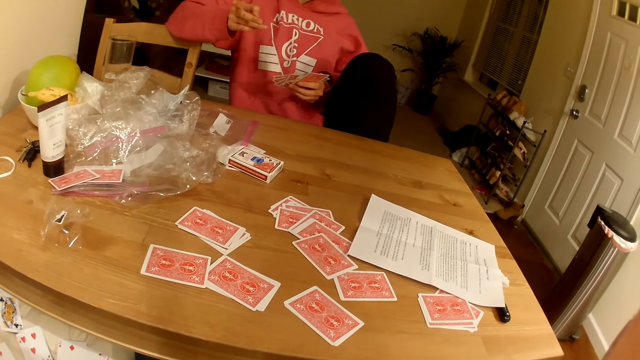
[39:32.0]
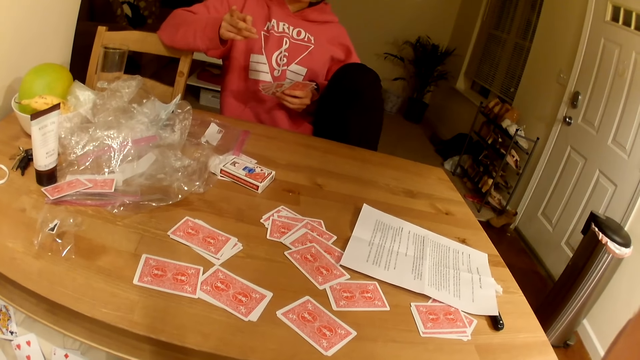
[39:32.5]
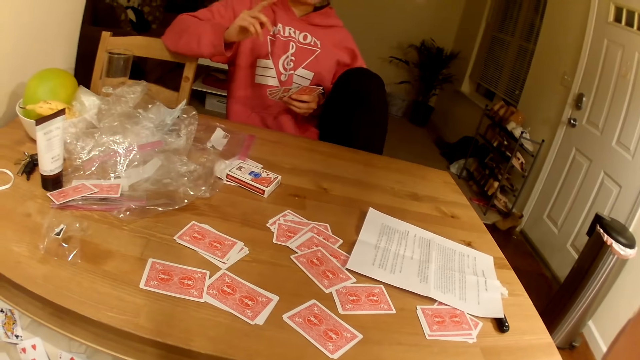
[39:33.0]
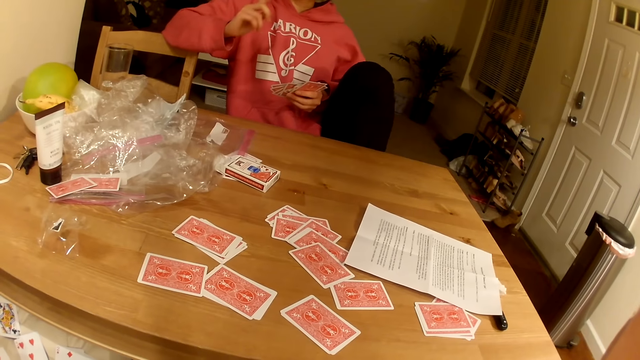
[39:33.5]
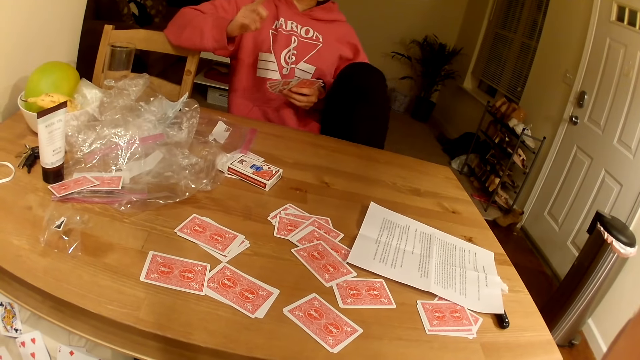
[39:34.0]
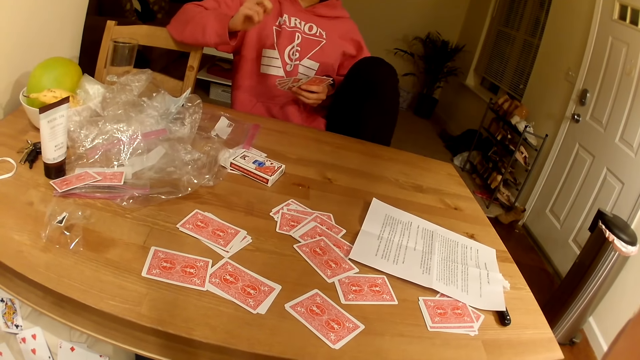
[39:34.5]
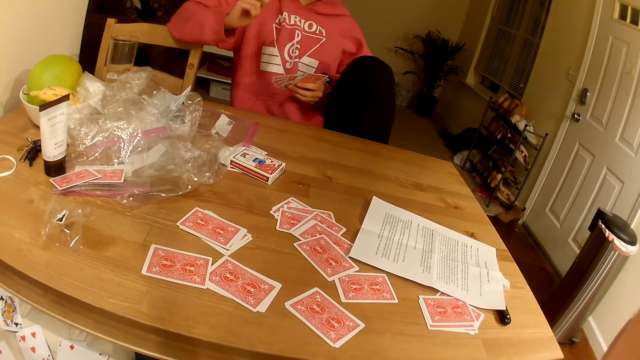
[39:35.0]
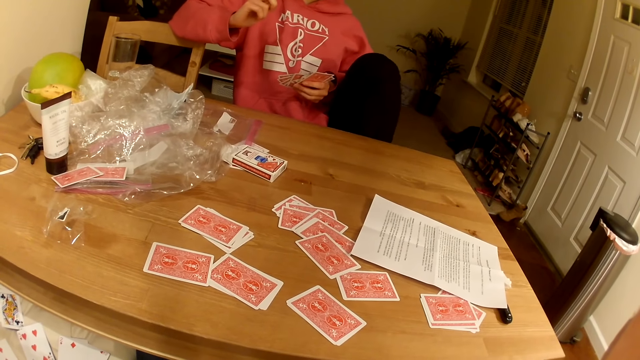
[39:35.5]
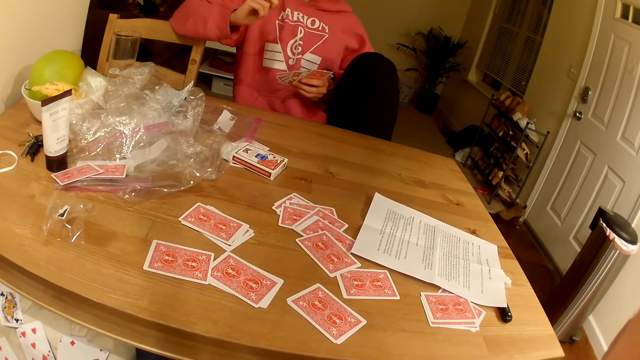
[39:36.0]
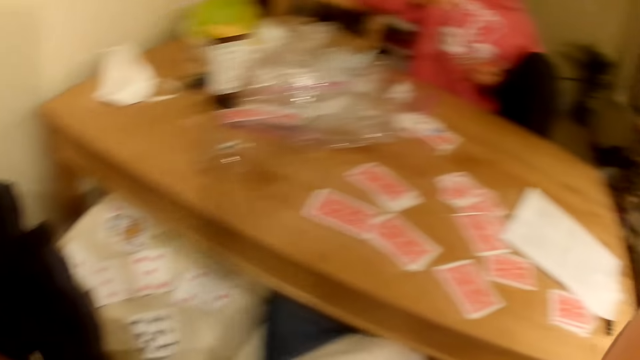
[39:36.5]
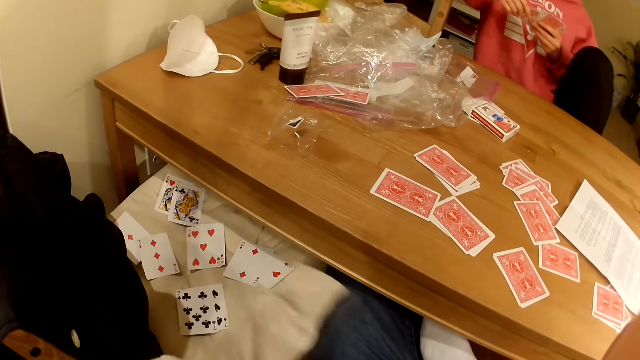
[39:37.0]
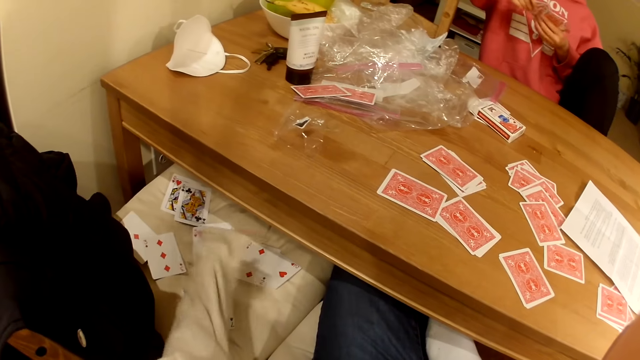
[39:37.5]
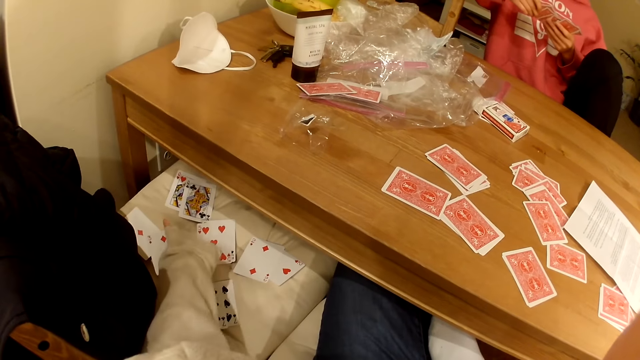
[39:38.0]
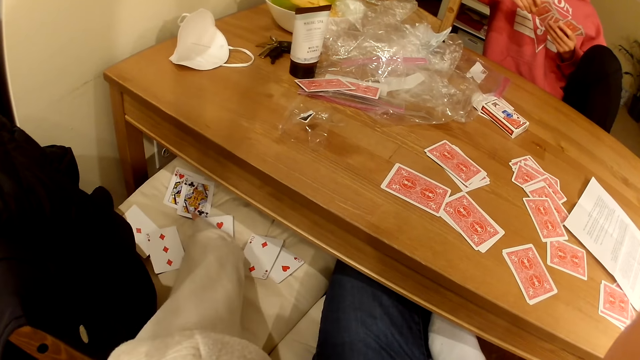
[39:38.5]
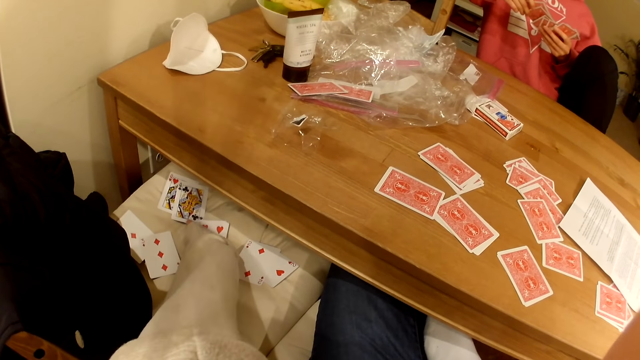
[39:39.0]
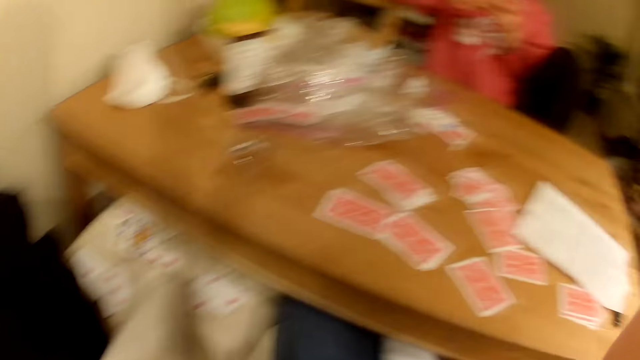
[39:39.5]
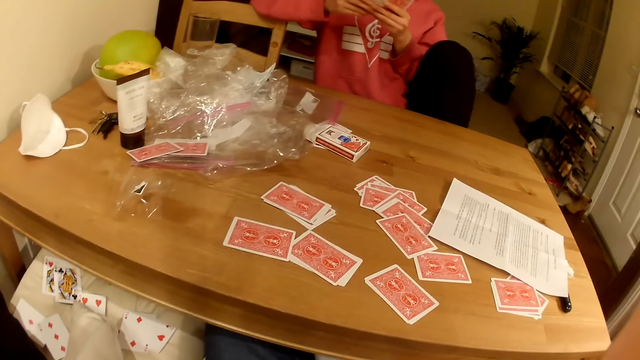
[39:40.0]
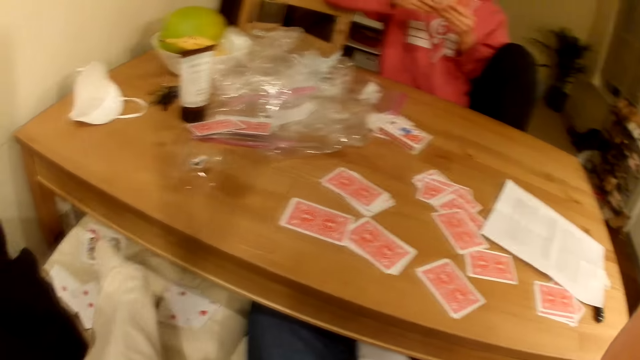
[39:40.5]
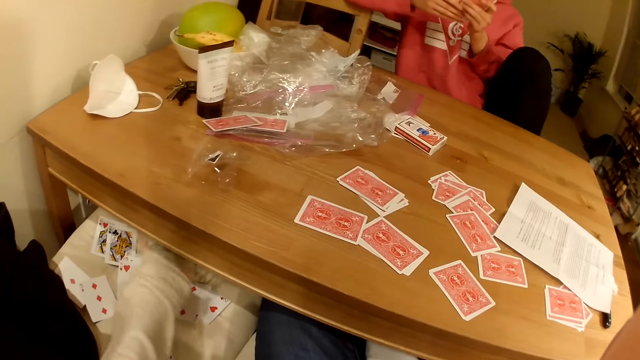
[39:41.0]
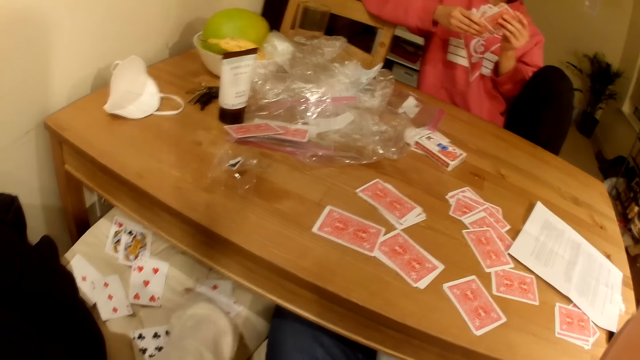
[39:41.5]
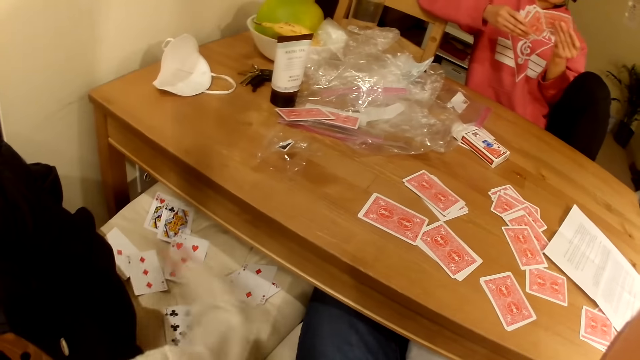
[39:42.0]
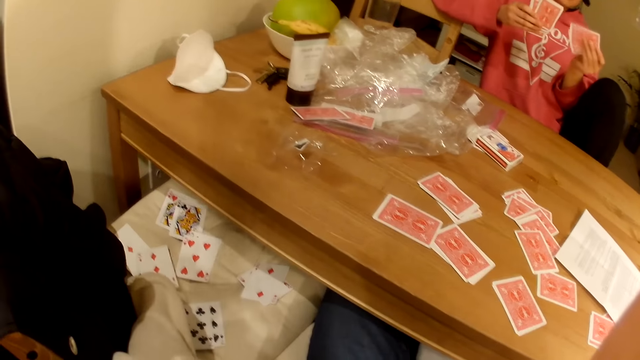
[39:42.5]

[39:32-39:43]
The camera wearer looks down at the cards. They touch playing cards on the seat.

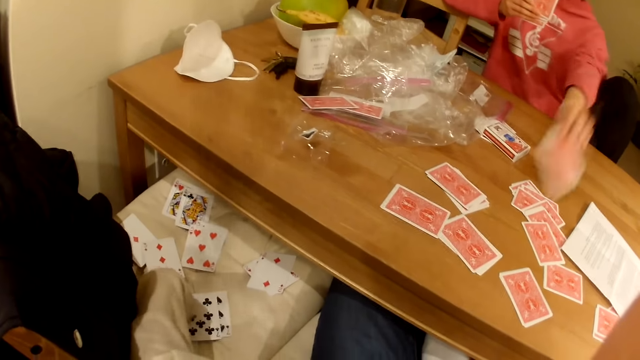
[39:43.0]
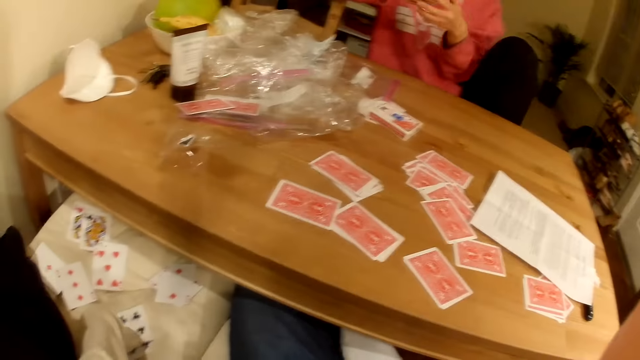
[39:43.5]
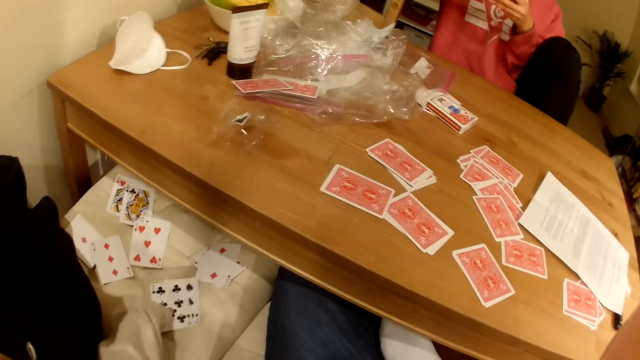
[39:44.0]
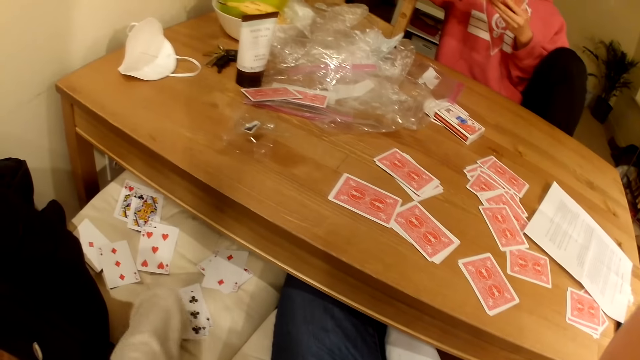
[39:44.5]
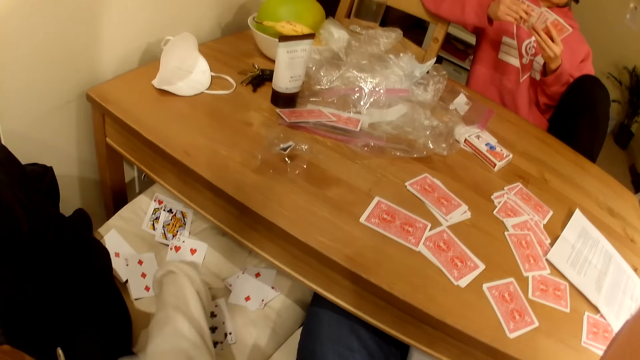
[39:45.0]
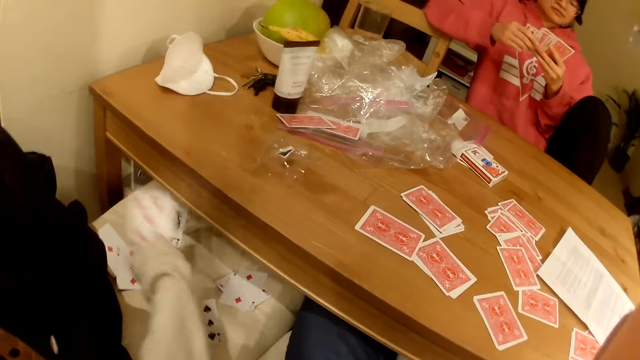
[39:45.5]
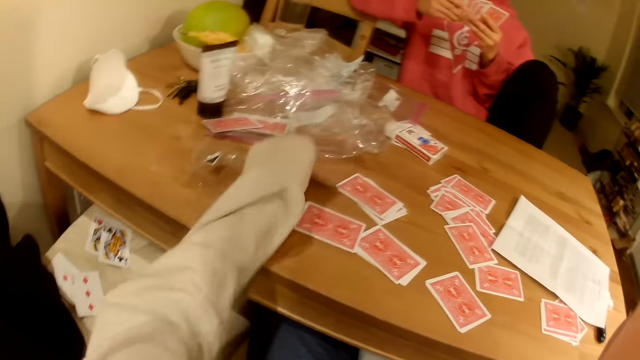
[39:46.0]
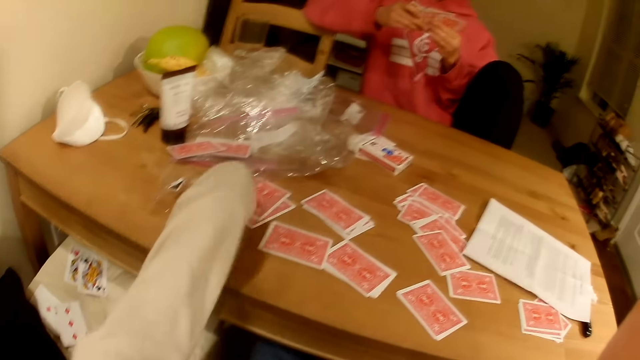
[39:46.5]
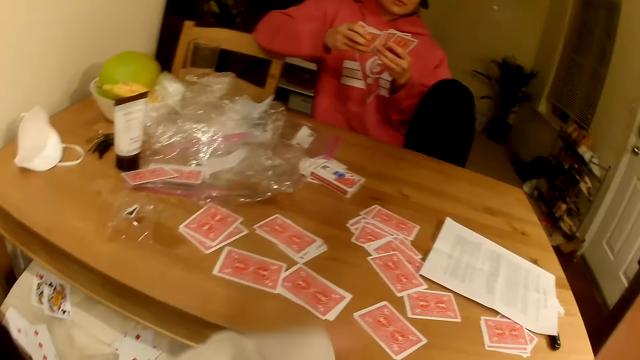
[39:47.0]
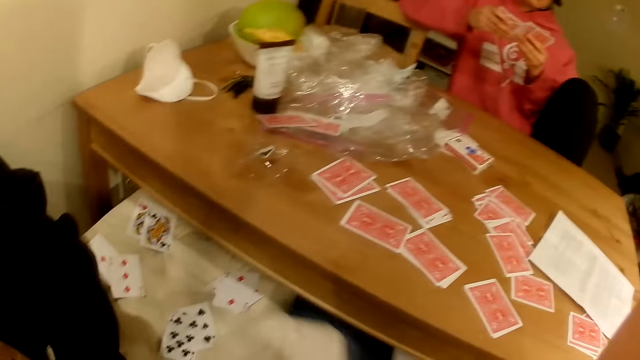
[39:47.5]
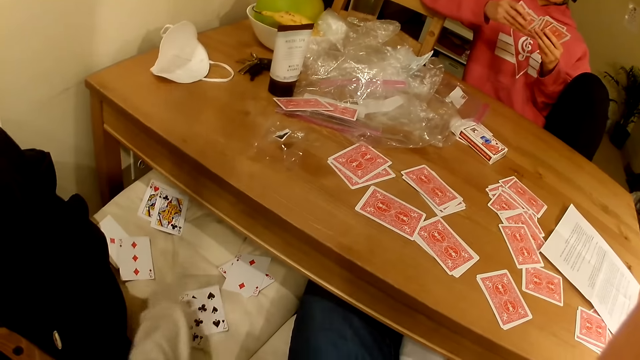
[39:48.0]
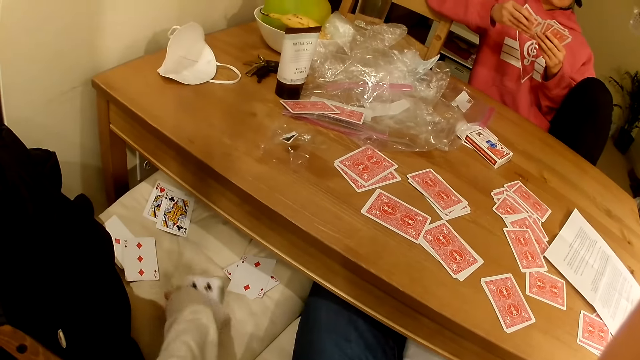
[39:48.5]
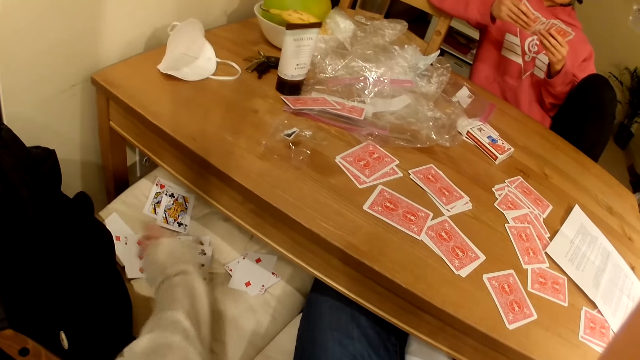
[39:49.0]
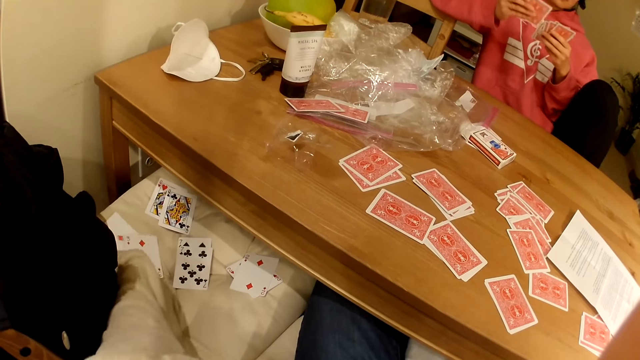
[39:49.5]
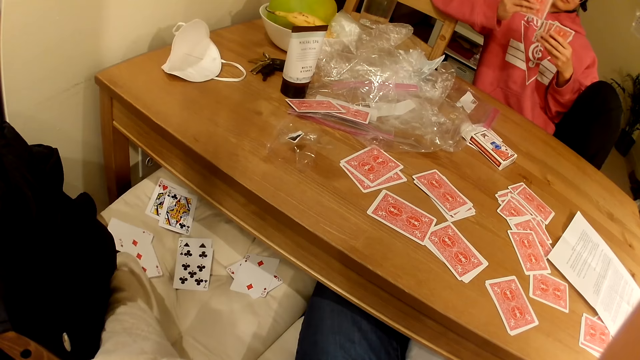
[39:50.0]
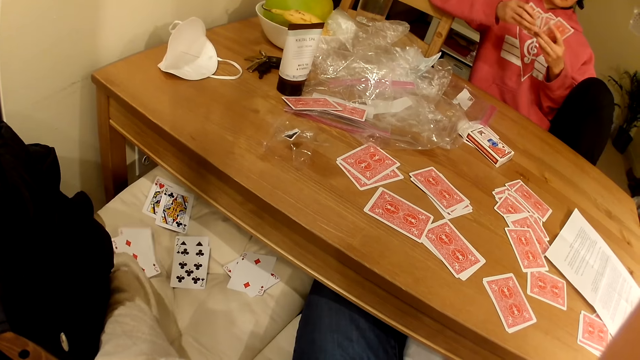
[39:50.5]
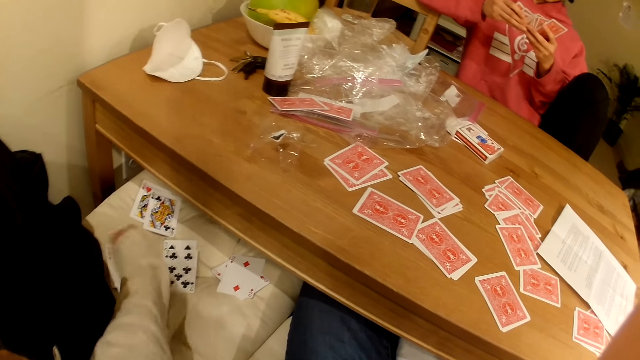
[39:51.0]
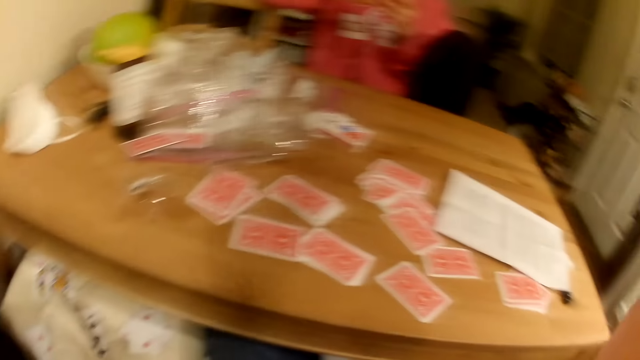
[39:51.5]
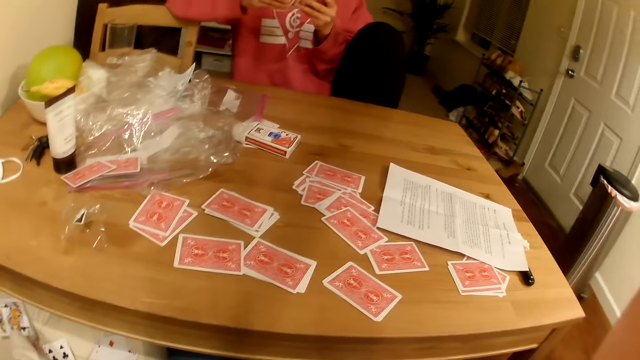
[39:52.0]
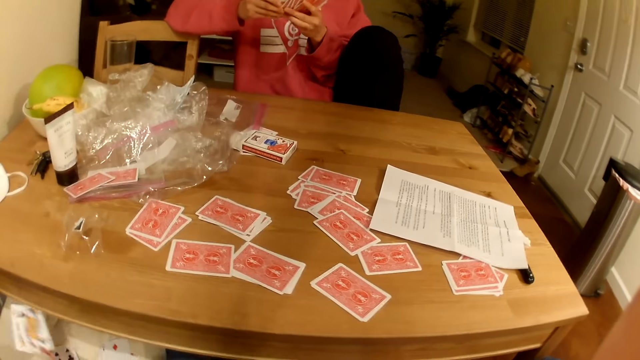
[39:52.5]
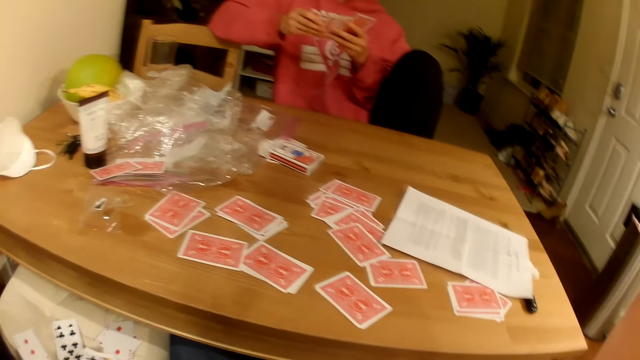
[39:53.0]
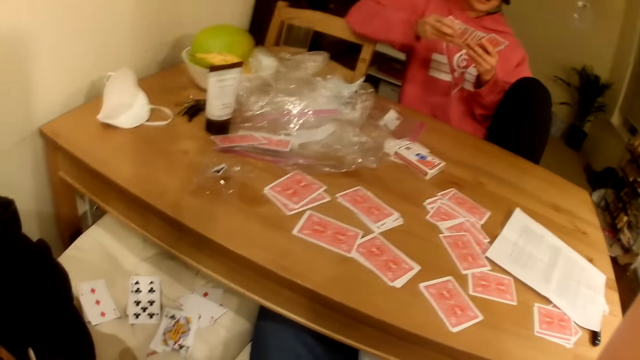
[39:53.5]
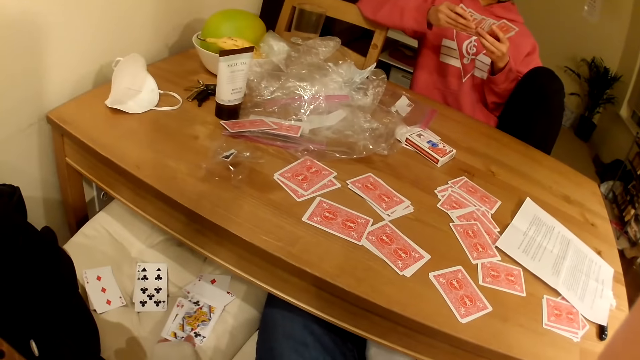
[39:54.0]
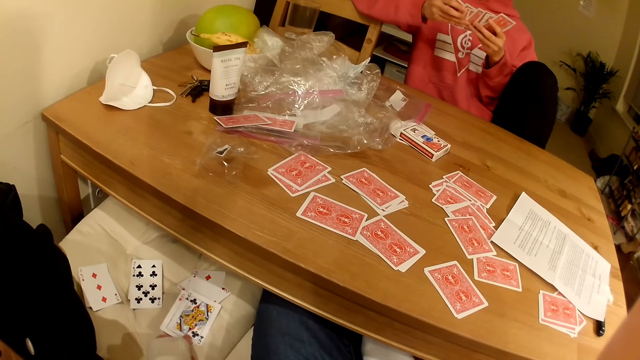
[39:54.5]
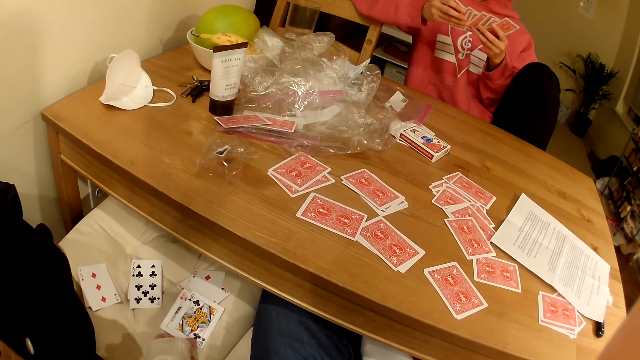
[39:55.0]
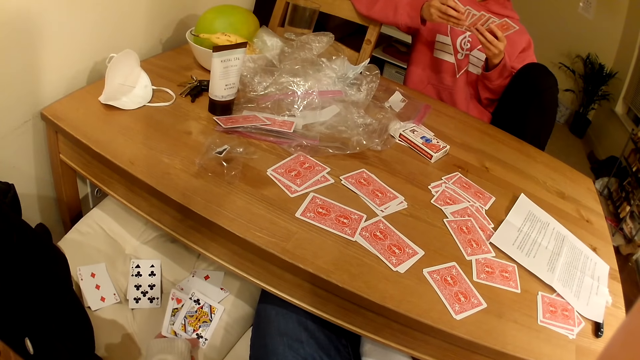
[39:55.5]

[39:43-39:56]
The camera wearer picks up playing cards from the seat. They place the playing cards on the table. They look at a lady. They look down at the cards. They arrange the playing cards on the seat. They look at the lady. They look down at the cards.
